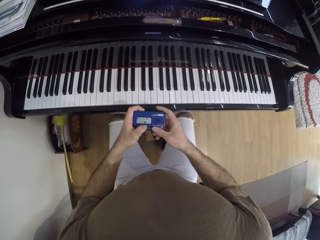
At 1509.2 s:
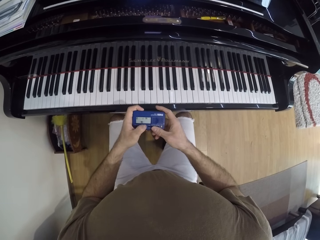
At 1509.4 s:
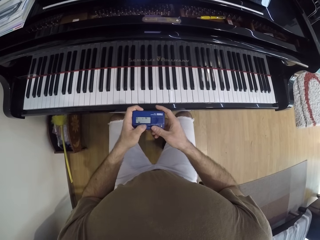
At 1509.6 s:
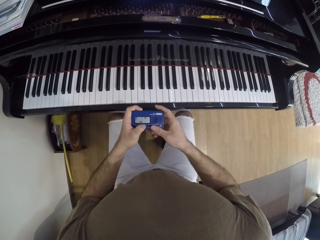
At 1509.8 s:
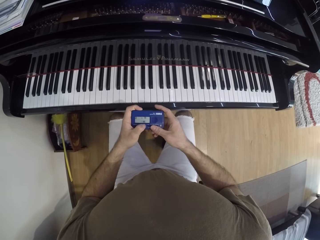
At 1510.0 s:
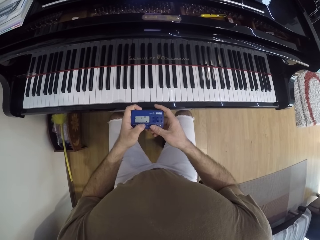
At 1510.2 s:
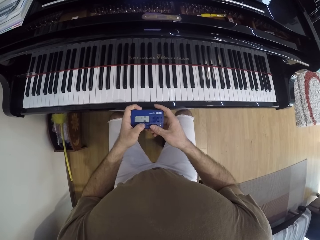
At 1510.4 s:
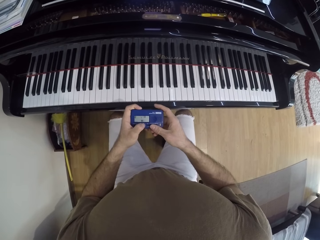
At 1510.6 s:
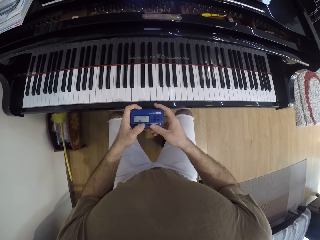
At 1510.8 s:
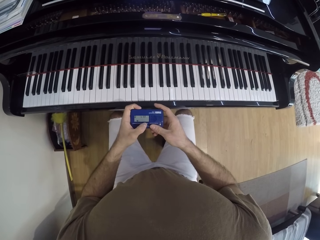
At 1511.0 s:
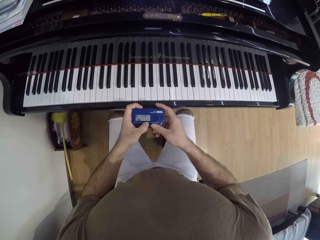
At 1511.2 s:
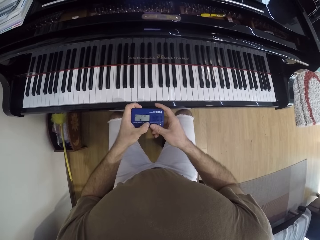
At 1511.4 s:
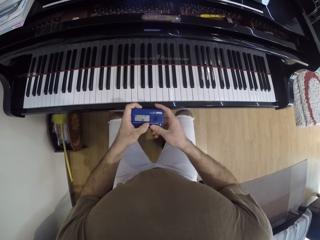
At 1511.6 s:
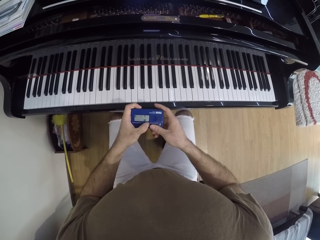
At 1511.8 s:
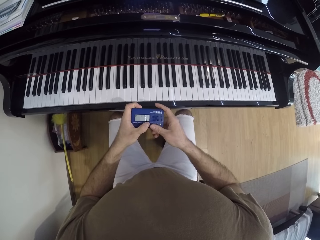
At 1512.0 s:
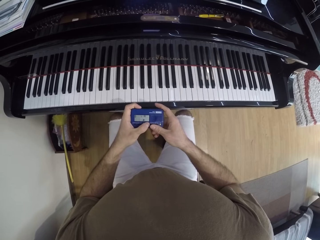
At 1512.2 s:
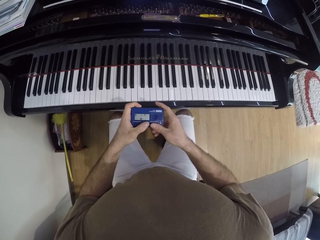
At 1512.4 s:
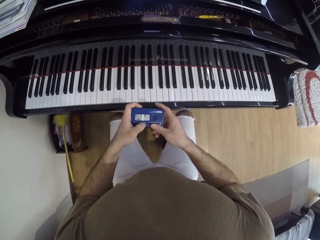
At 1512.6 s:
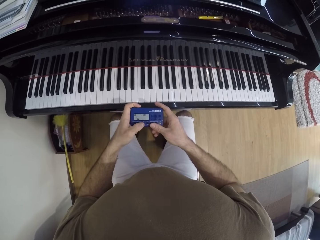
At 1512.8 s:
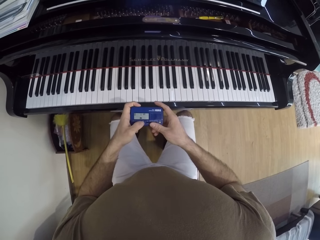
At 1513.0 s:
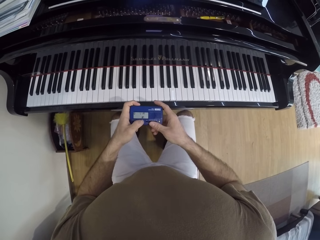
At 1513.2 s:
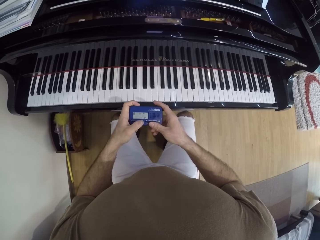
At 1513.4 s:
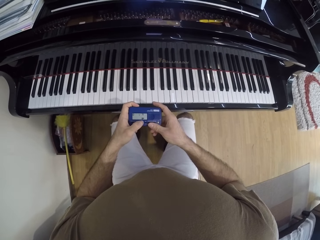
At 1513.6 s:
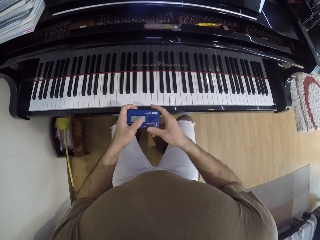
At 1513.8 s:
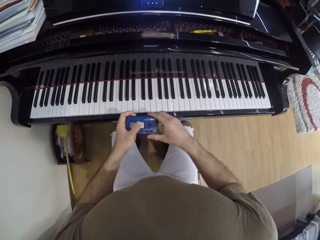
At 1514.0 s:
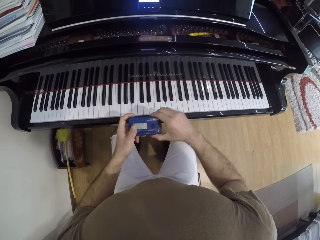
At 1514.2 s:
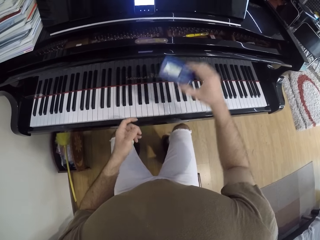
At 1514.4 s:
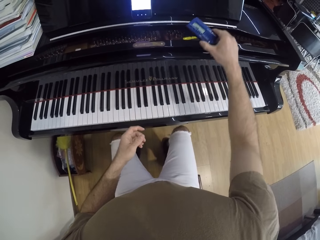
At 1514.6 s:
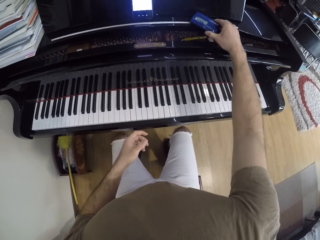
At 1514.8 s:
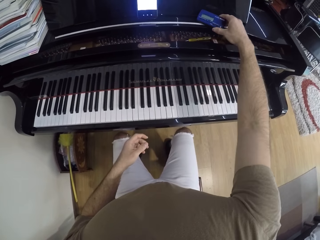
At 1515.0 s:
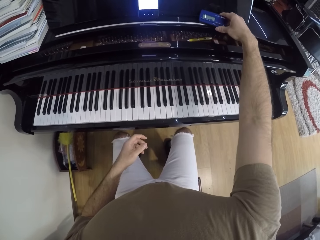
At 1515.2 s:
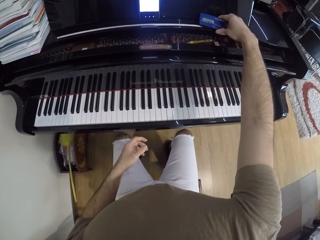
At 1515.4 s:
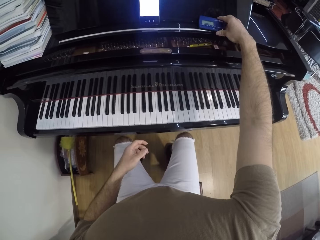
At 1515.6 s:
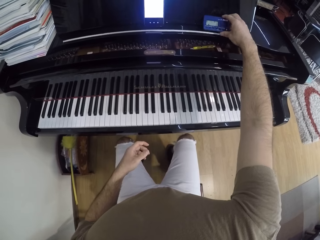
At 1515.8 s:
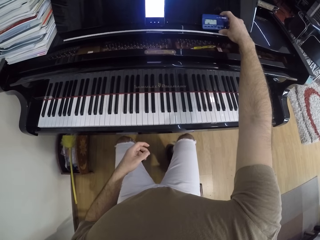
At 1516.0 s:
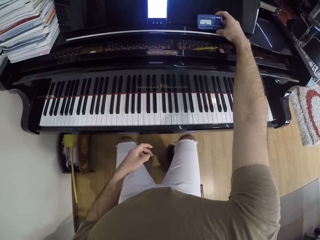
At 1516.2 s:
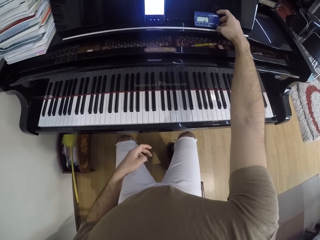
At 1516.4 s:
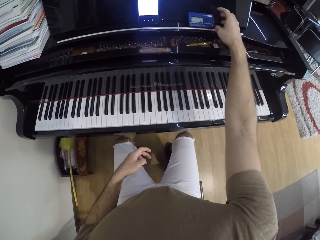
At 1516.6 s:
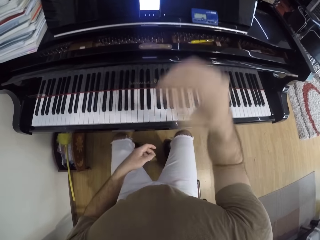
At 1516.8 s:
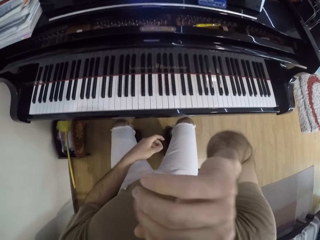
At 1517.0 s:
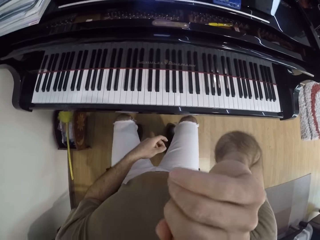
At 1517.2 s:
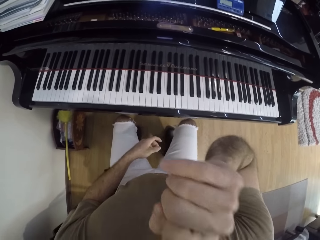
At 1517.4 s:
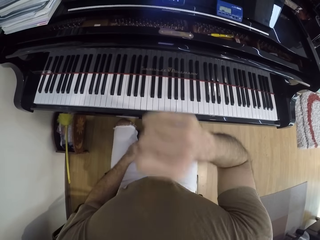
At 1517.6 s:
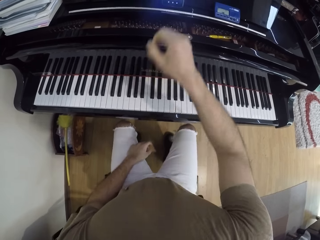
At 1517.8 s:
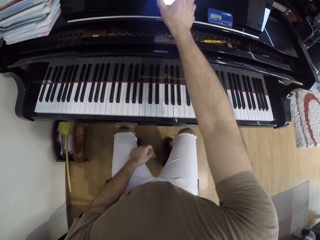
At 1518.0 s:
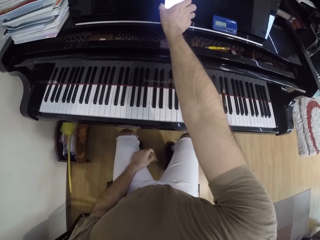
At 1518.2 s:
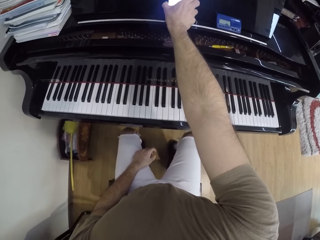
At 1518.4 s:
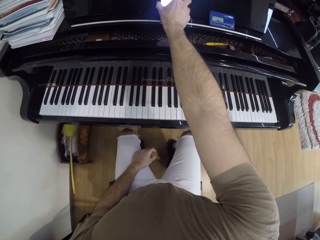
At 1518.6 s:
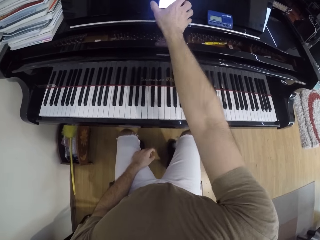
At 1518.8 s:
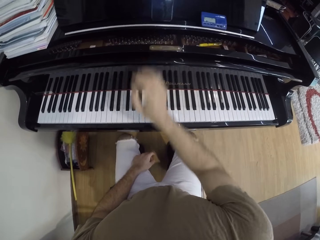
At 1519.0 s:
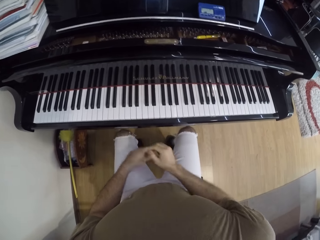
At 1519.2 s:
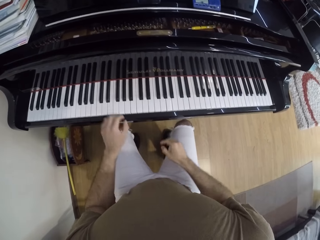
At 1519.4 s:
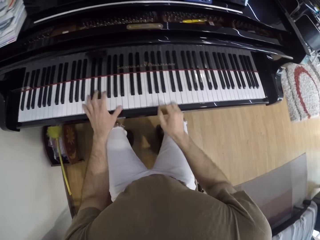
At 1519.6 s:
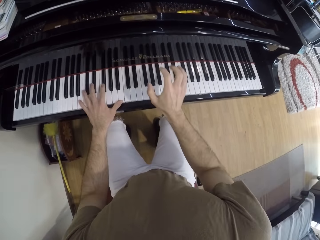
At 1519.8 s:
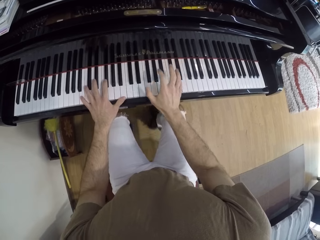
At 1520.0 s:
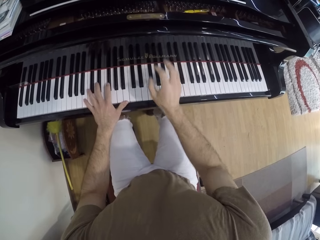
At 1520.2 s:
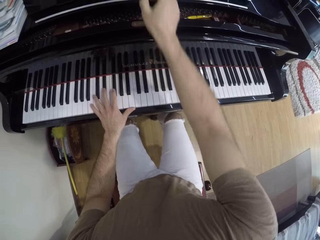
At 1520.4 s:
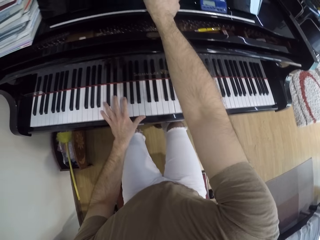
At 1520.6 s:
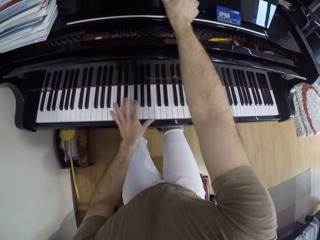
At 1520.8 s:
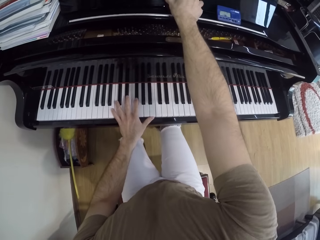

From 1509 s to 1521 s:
The camera wearer places the korg console on the piano with his right hand. He raises his right hand to his face. He presses a phone on top of the piano with his right hand. He places both hands on the piano. He plays the piano. He reaches for the phone on the piano with his right hand.
